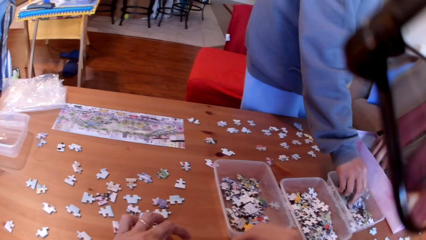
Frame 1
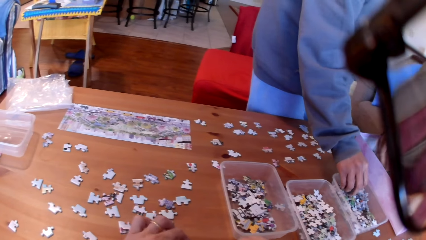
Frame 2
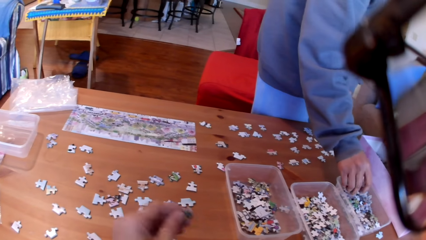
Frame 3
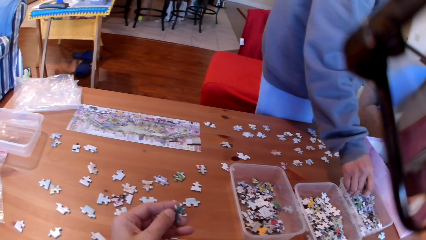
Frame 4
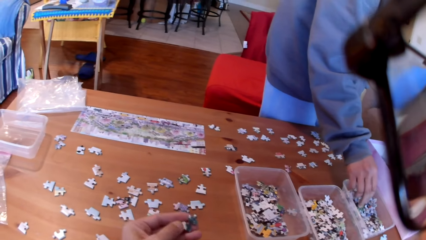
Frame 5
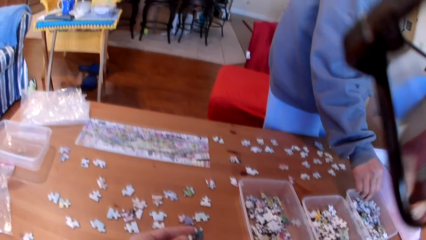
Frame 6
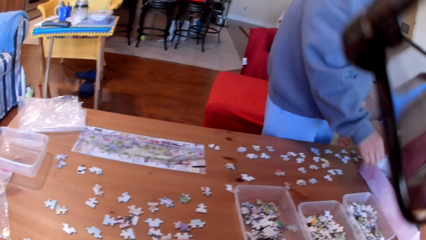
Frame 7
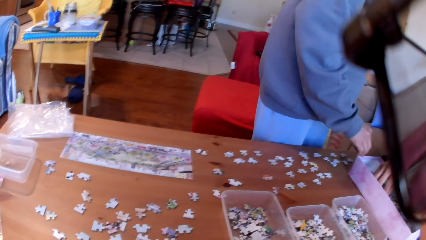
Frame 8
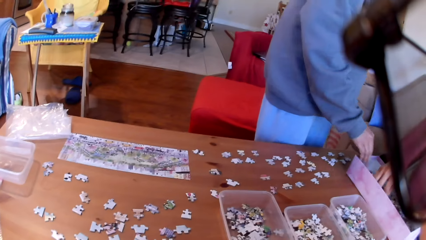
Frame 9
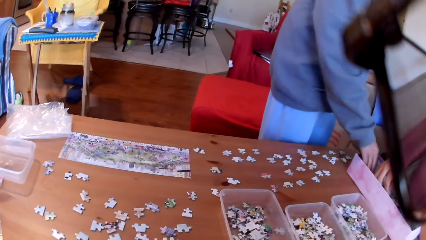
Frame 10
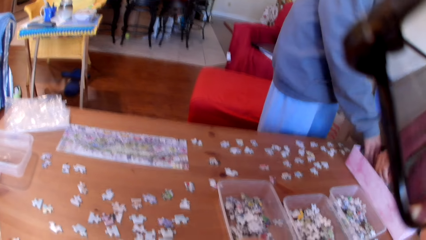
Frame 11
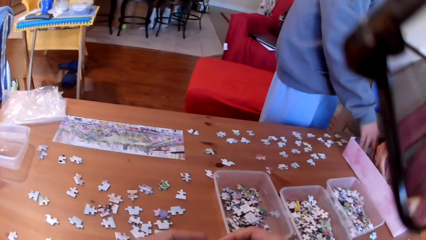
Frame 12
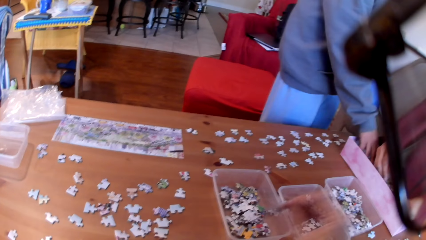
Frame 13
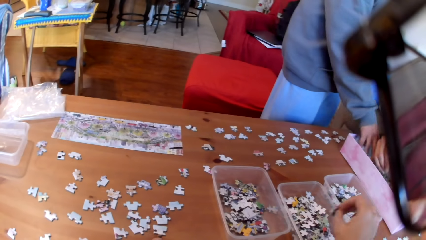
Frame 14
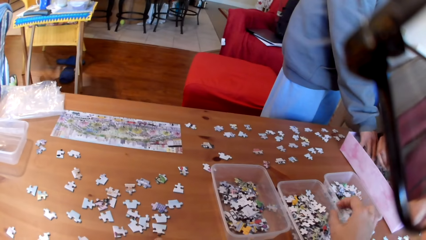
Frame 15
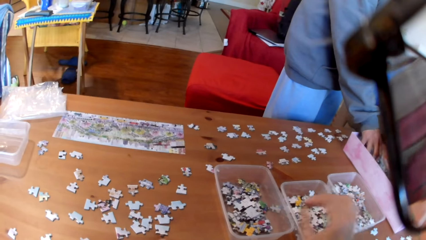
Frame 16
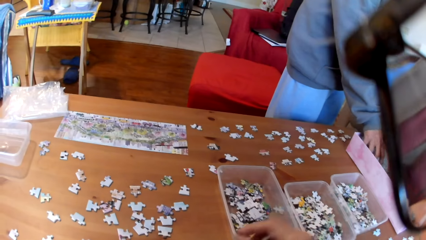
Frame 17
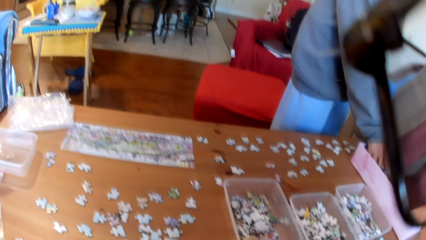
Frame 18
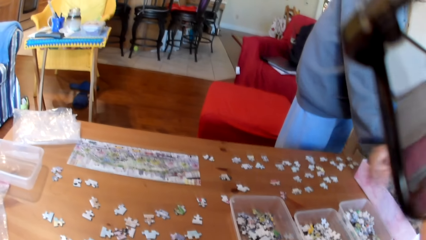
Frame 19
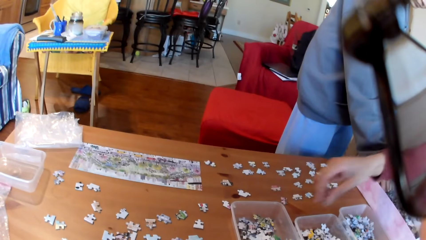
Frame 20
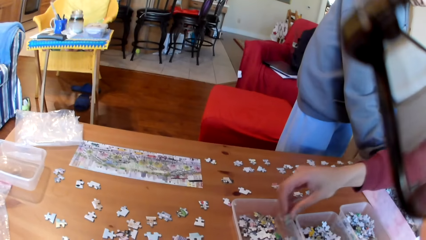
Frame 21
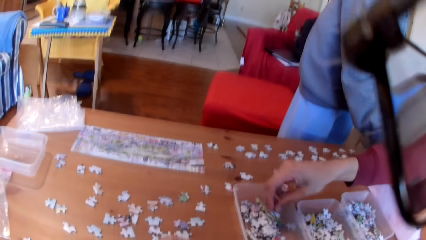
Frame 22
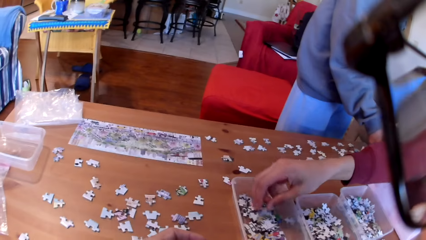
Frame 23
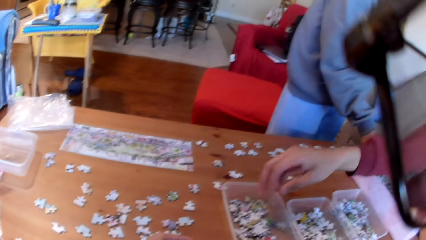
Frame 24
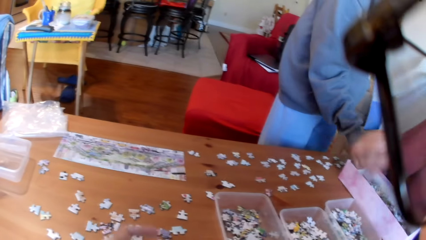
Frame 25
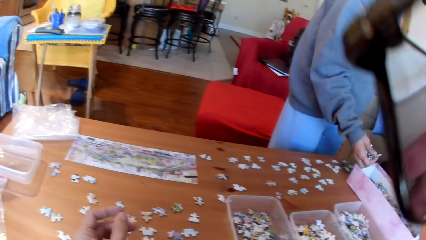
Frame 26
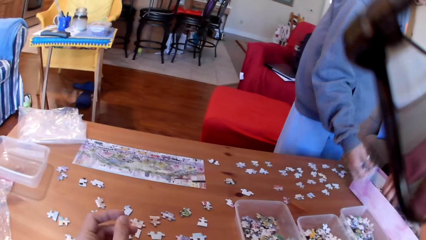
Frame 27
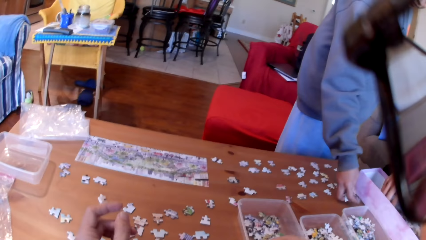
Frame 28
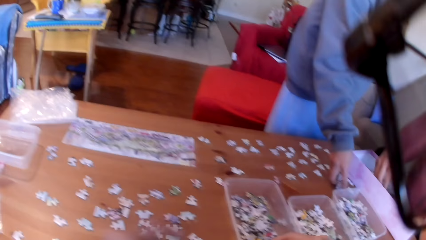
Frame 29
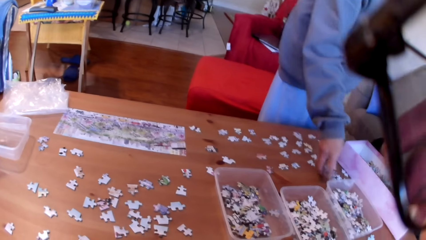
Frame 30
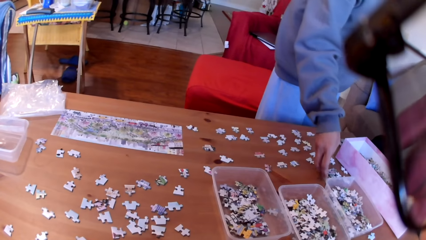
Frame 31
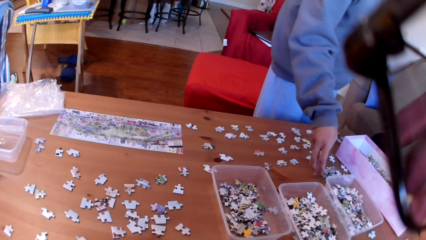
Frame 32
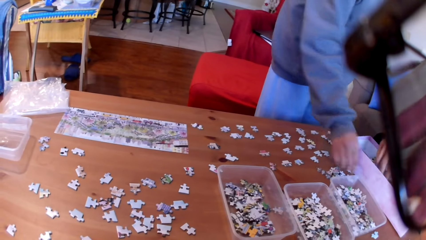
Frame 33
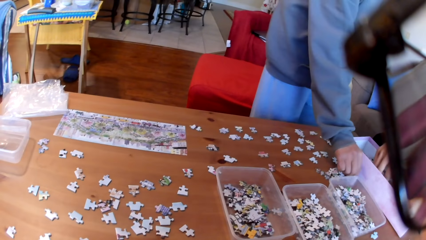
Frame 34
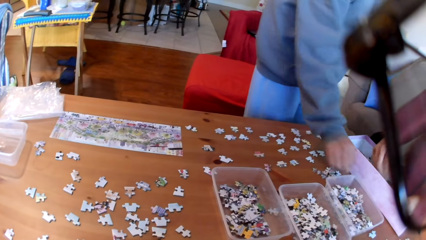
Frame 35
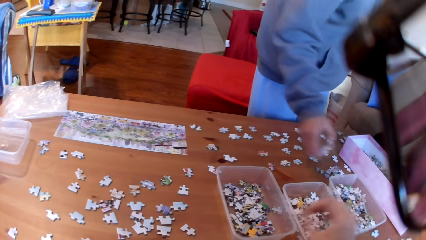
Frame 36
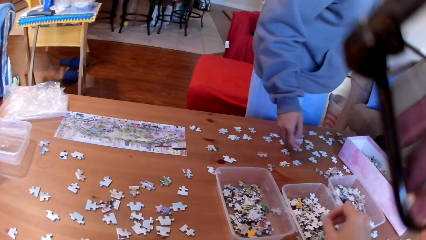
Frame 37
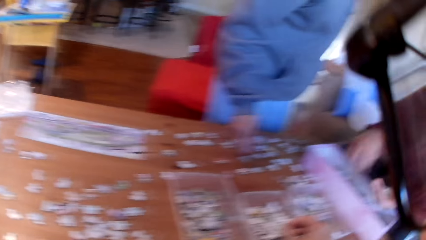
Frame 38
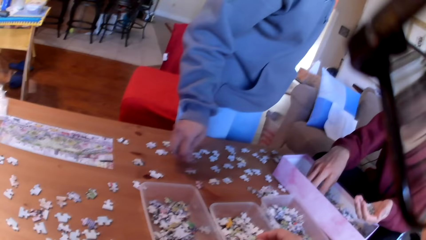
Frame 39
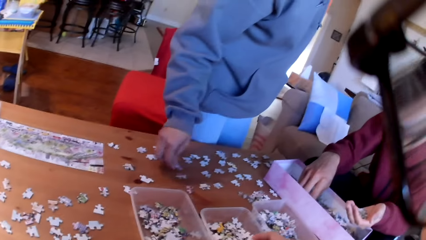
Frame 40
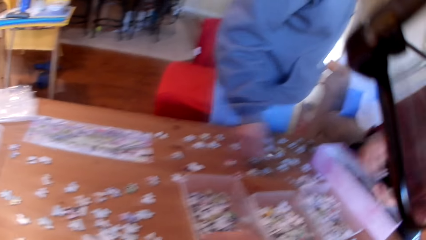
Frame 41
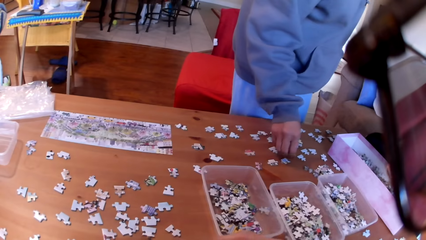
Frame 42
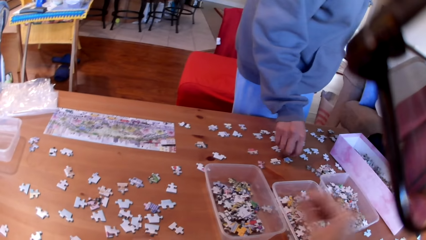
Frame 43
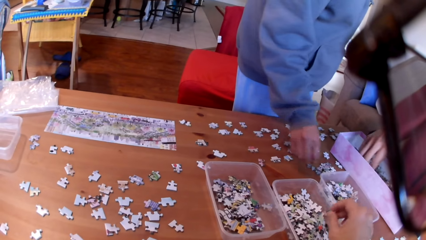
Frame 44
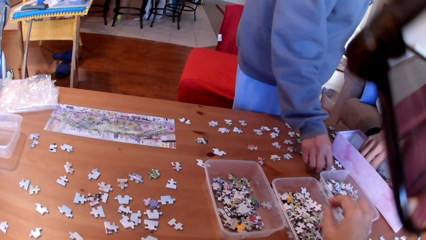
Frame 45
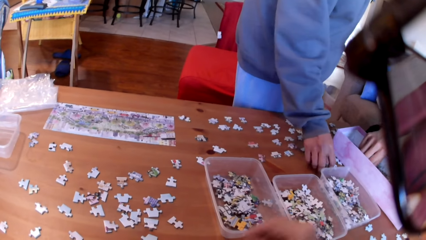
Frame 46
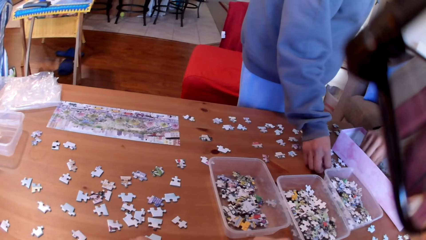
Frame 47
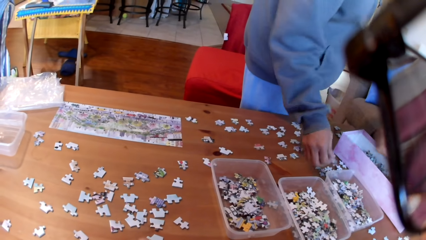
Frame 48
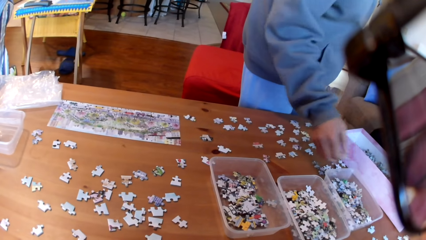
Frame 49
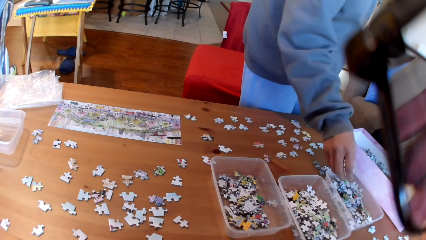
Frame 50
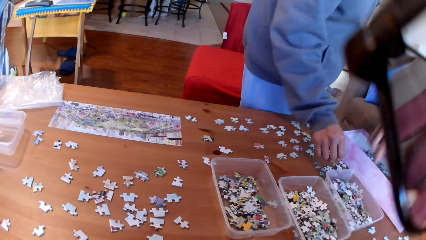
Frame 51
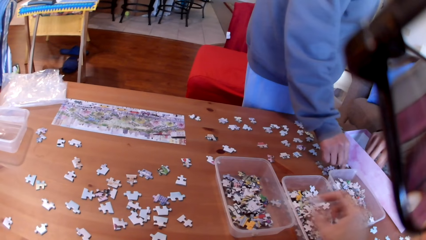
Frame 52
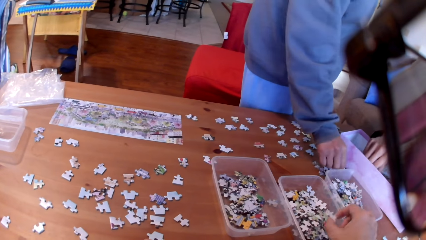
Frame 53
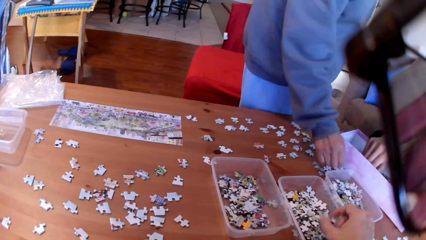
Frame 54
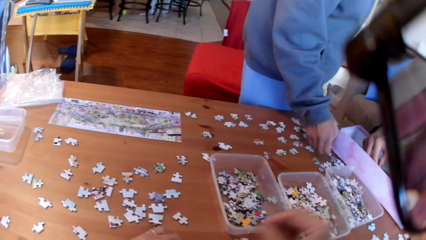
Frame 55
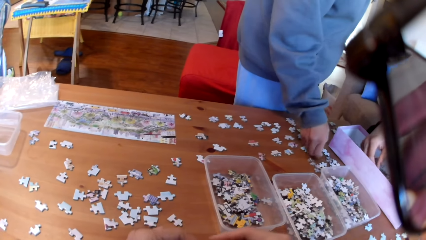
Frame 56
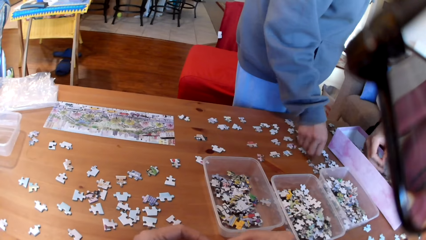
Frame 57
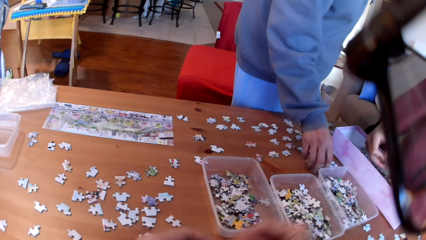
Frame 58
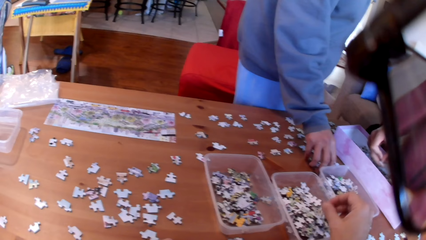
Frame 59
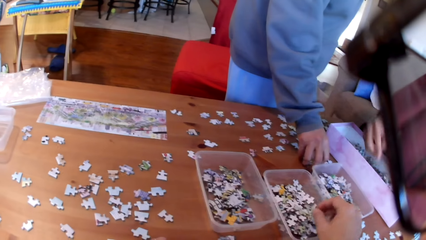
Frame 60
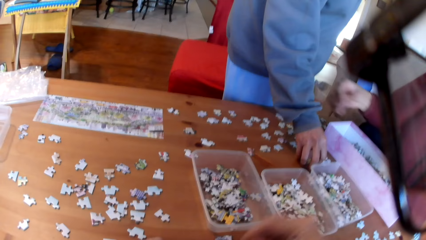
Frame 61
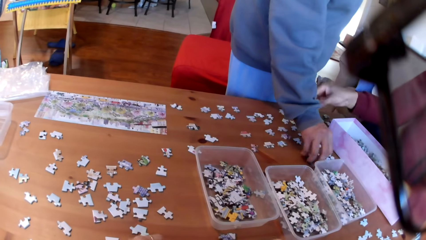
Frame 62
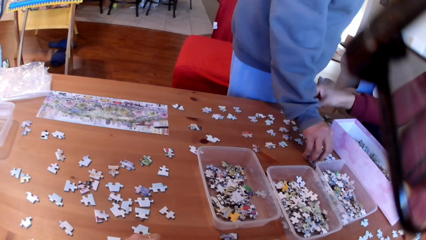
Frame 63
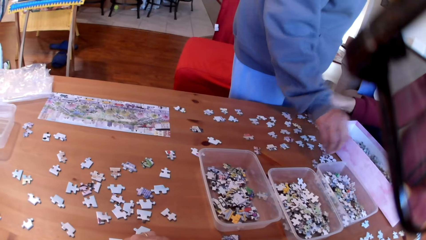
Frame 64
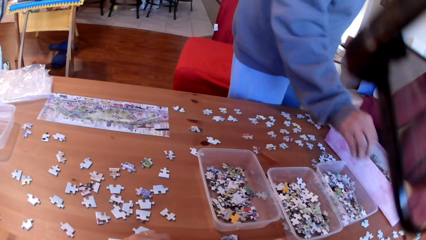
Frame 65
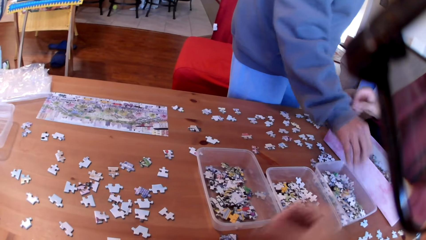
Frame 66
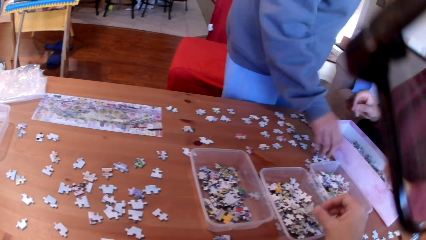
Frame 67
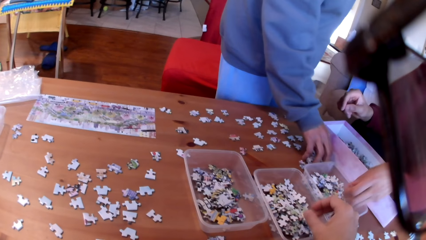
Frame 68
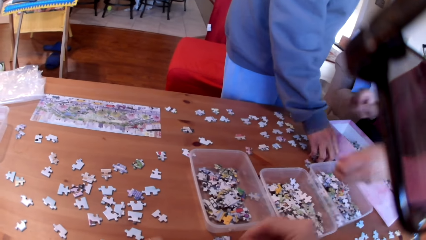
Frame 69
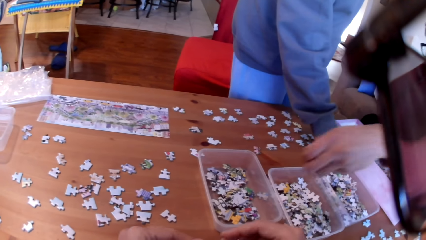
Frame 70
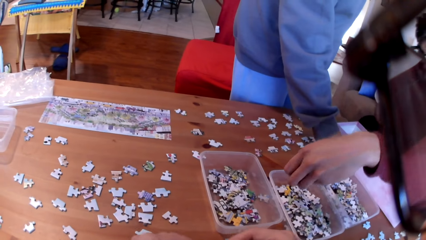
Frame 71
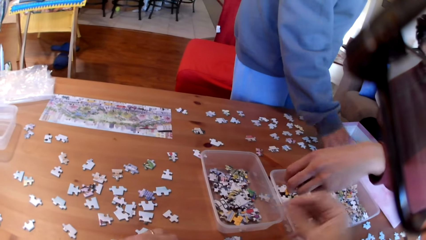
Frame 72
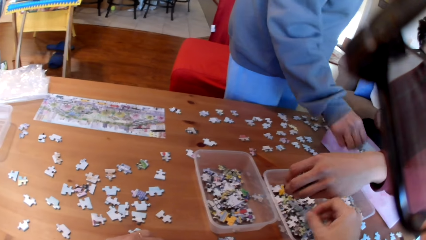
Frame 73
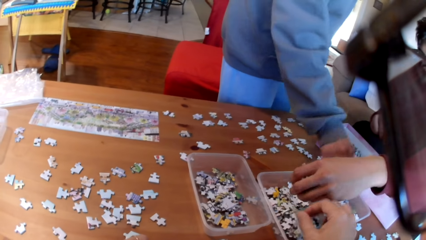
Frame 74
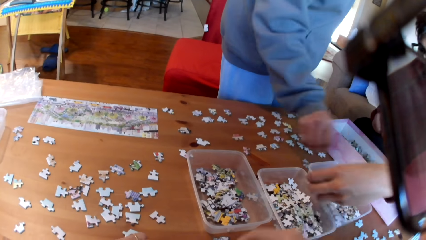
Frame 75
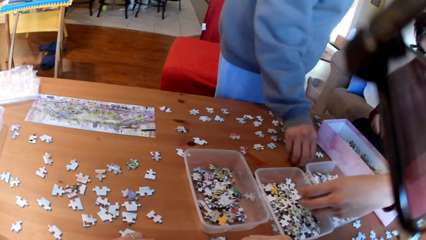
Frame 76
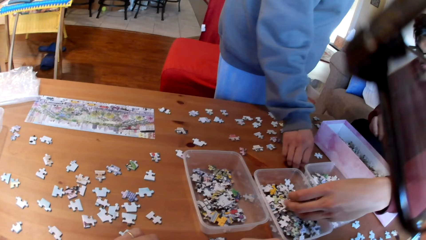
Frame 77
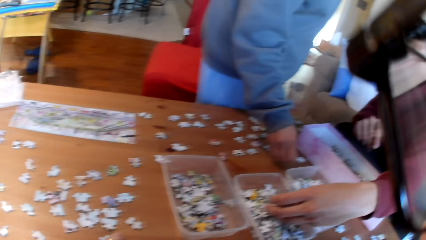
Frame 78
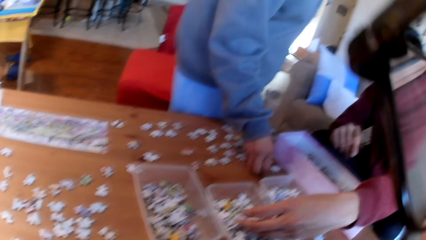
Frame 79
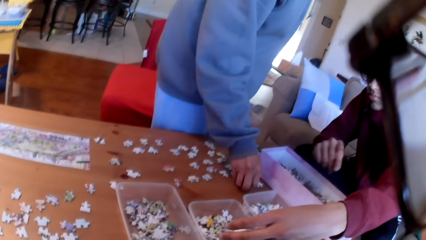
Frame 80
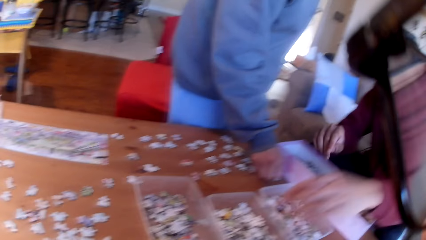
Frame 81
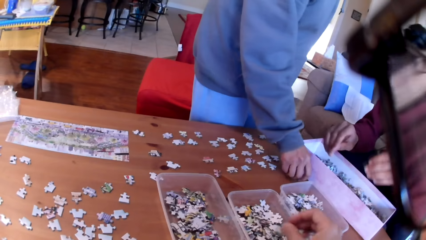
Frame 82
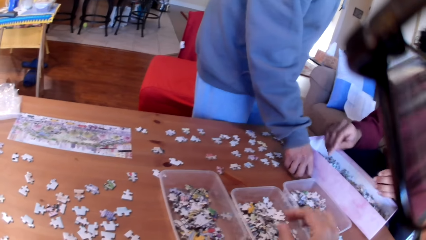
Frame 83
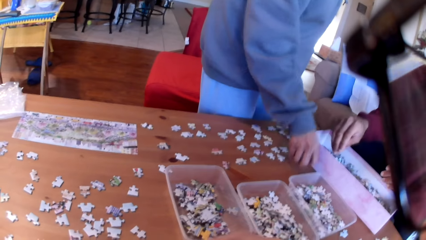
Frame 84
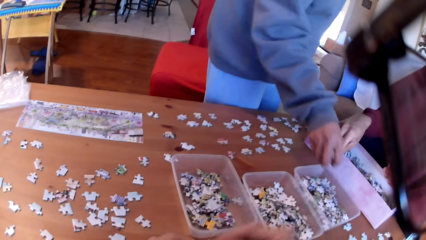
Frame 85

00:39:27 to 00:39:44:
The camera wearer takes a puzzle. They look at the puzzle. A man takes puzzles. The camera wearer takes puzzles. They put the puzzle in the tin. They take a puzzle. The man puts the jigsaw puzzles in the tin. A woman takes puzzles and puts the puzzles on the table. Another man takes puzzles. The camera wearer puts the jigsaw puzzle in the tin. The woman puts the puzzles on the table. The camera wearer puts the puzzle in the tin. The woman takes puzzles and puts the jigsaw puzzles in the tin. The camera wearer puts the puzzle in the tin. The woman takes the puzzles. The camera wearer puts the puzzle in the tin. The first man puts a puzzle on the table. The camera wearer puts the puzzle in the tin. The other man puts the jigsaw puzzles in the tin. The camera wearer puts the puzzle in the tin. The woman picks up a puzzle. The camera wearer puts the puzzle in the tin. The first man takes a puzzle. The camera wearer puts the puzzle in the tin.
